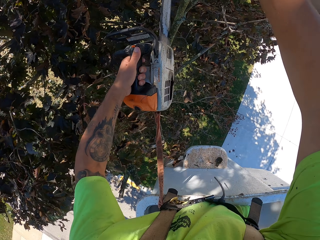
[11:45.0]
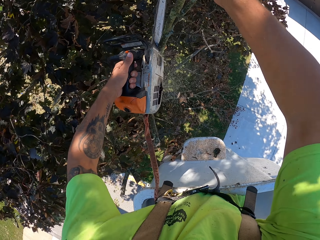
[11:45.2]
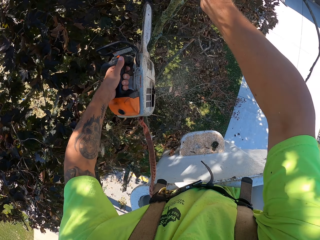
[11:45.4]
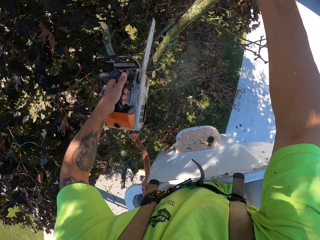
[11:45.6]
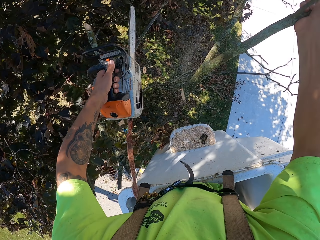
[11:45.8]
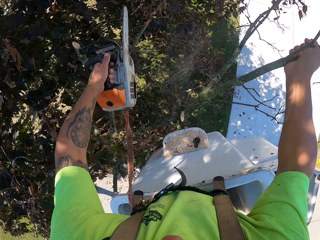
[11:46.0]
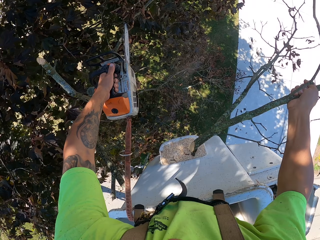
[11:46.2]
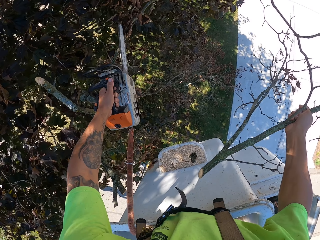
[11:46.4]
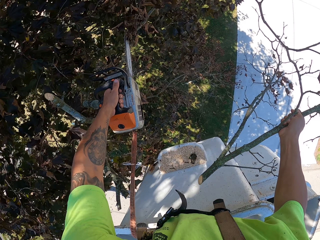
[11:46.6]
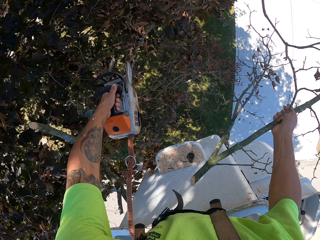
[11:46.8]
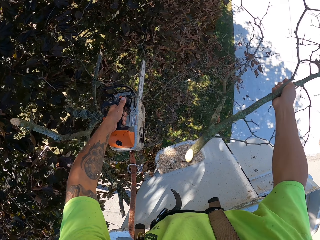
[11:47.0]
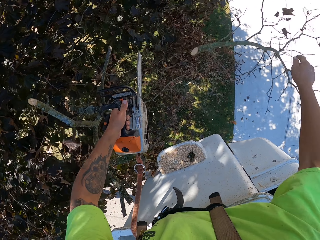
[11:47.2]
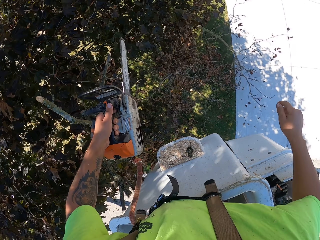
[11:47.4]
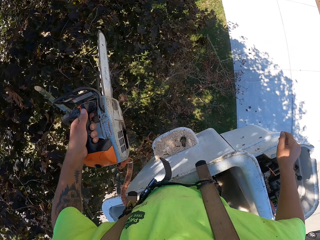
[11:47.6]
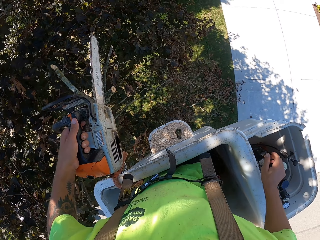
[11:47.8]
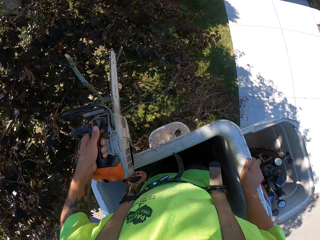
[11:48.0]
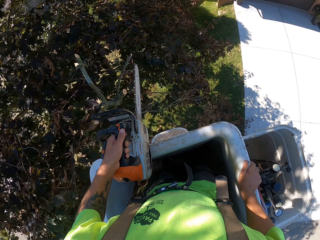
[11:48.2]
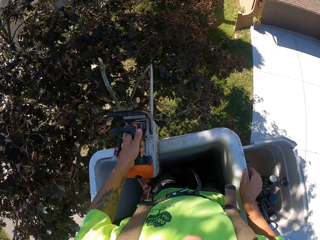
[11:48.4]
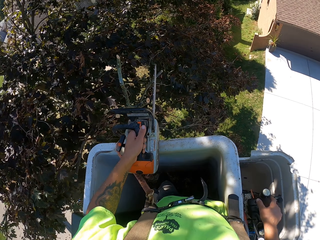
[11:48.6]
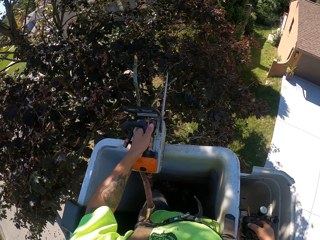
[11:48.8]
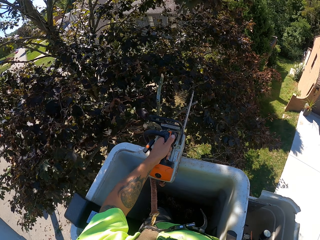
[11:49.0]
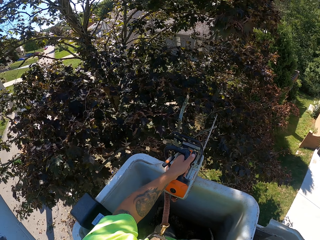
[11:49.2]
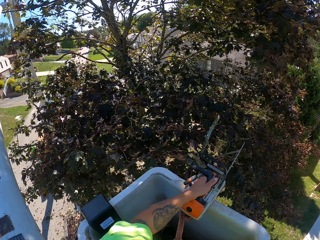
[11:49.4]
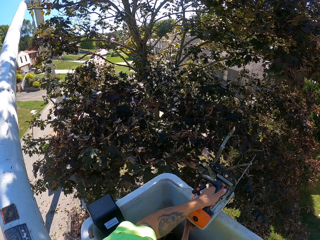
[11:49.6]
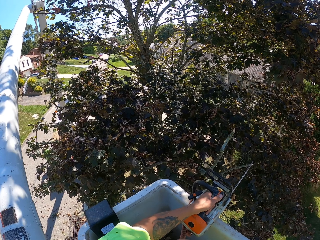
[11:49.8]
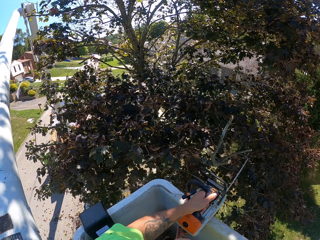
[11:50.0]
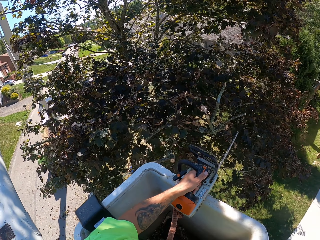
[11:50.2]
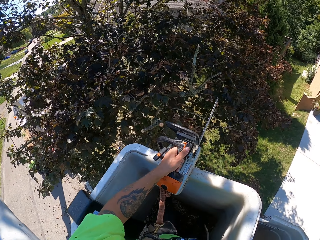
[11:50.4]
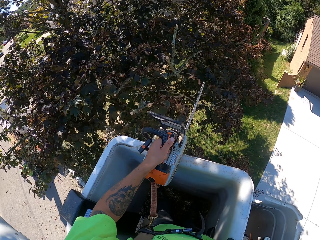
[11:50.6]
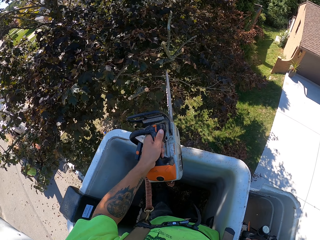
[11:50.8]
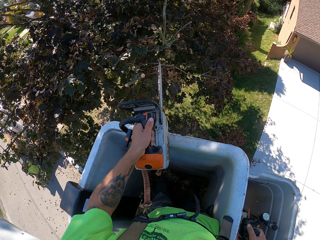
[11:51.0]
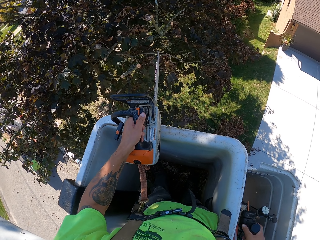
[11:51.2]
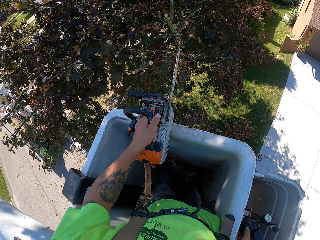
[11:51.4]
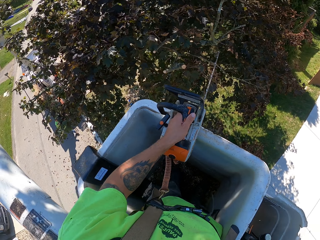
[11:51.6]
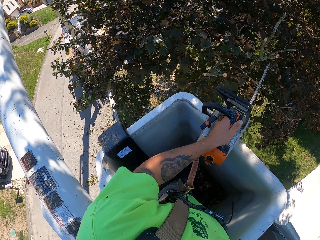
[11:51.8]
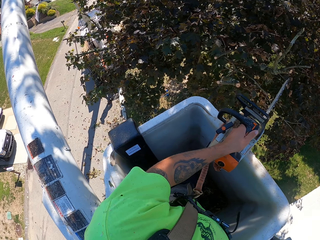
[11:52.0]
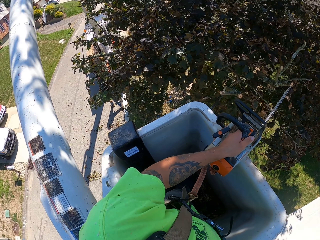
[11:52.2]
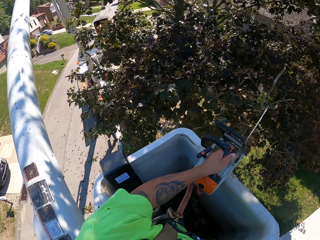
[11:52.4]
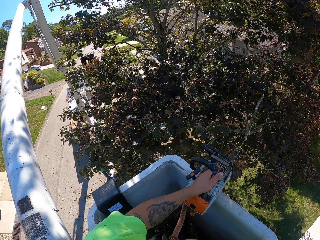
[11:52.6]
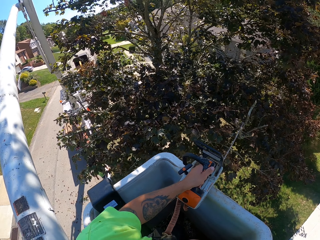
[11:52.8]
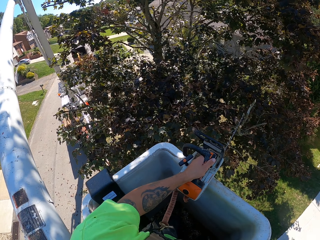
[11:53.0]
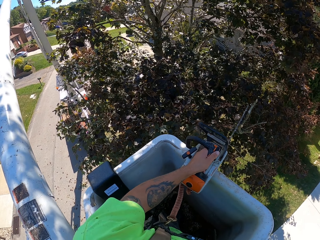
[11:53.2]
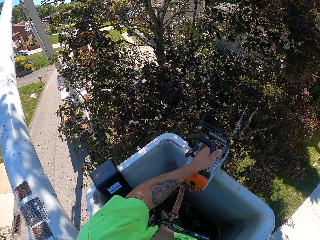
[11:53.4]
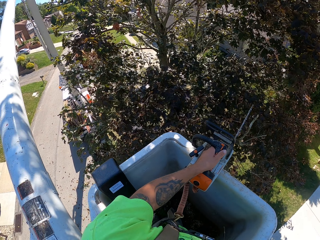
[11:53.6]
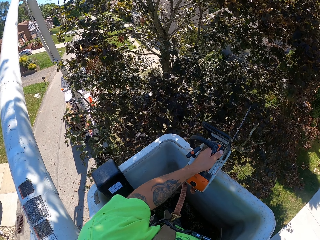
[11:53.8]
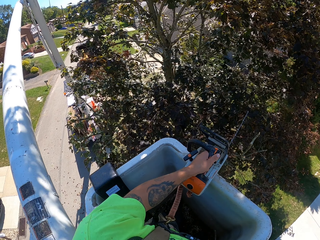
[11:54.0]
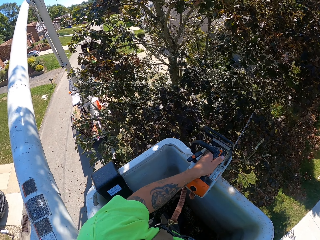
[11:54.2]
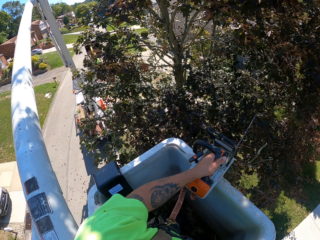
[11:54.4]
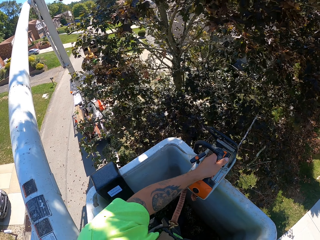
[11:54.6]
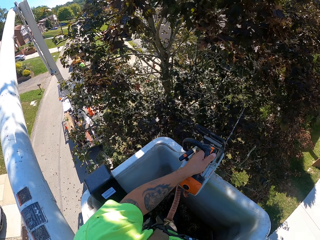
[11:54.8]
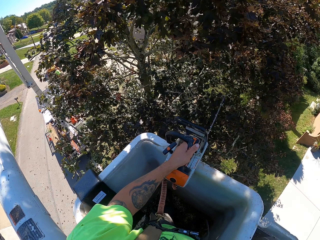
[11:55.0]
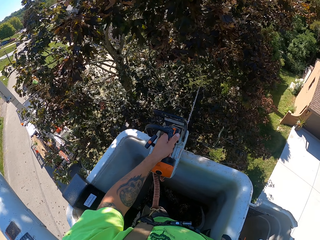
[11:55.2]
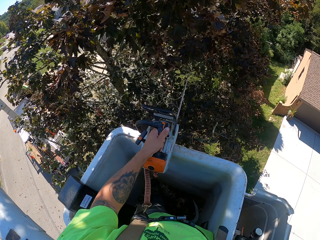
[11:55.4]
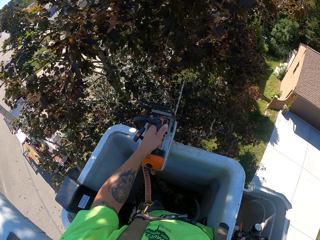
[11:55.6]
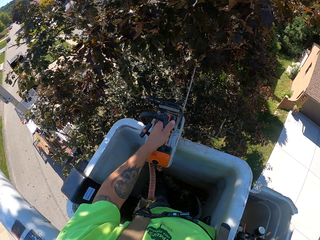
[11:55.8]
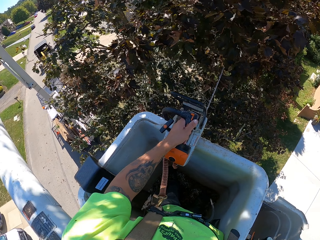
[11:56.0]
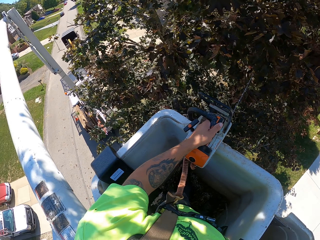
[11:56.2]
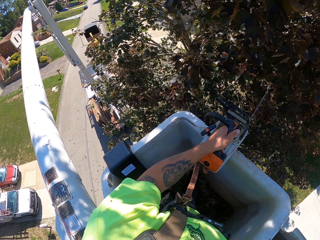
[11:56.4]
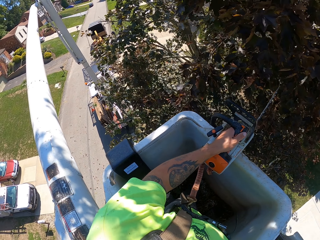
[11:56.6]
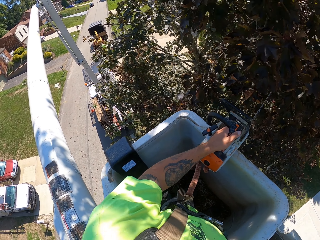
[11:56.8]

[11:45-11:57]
The camera wearer cuts the branch with the chainsaw or power saw in his left hand. He holds the branch with his right hand. He lifts the power saw. He cuts the branch with the chainsaw in his left hand. He throws the branch on the ground with his right hand. He places the chainsaw on the boom lift with his left hand. He operates the hydraulic control with his right hand.

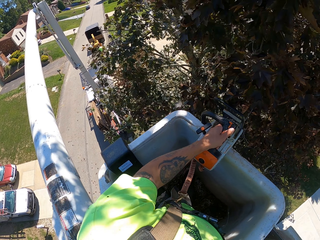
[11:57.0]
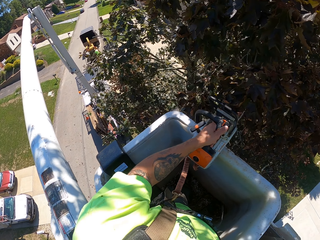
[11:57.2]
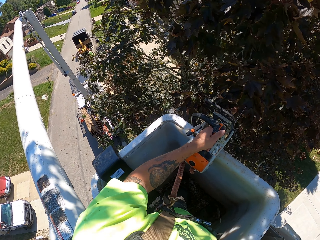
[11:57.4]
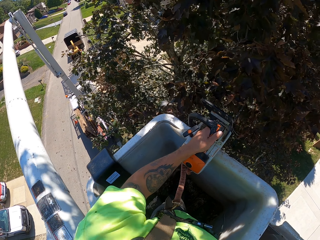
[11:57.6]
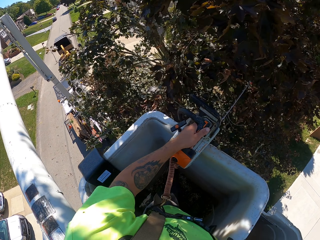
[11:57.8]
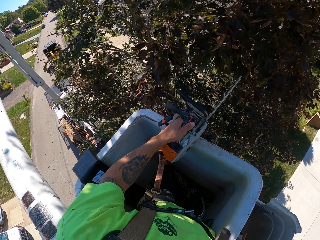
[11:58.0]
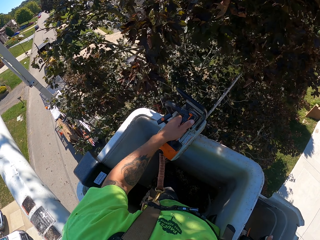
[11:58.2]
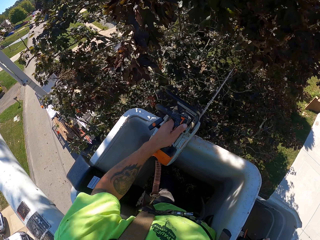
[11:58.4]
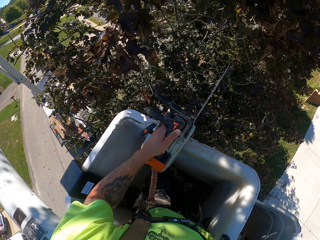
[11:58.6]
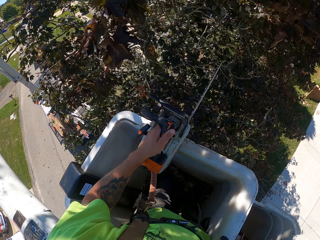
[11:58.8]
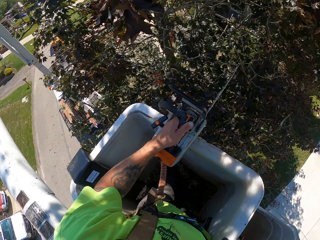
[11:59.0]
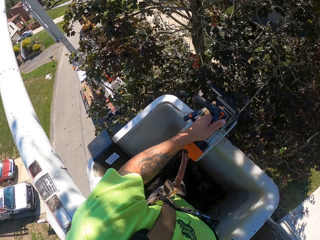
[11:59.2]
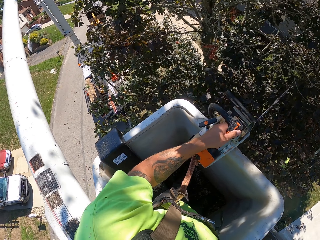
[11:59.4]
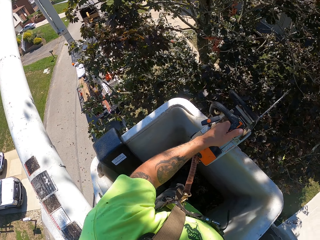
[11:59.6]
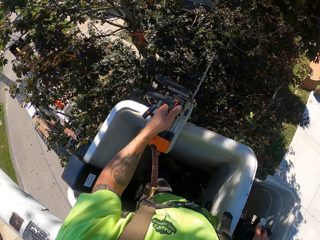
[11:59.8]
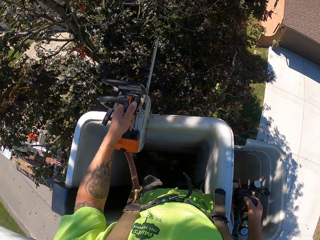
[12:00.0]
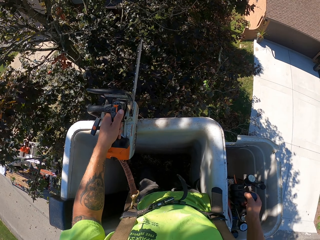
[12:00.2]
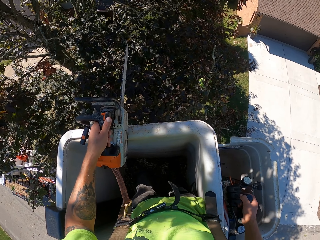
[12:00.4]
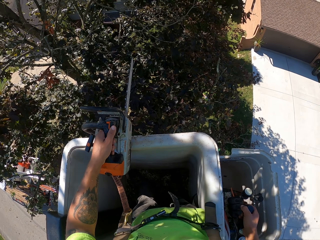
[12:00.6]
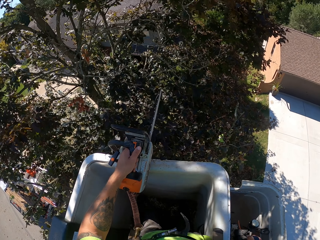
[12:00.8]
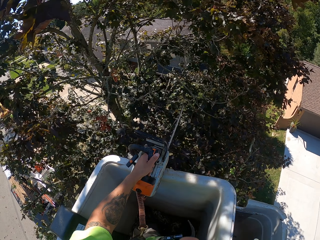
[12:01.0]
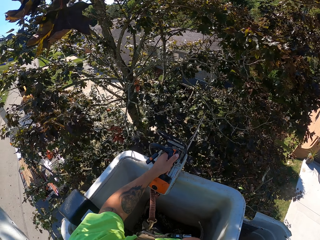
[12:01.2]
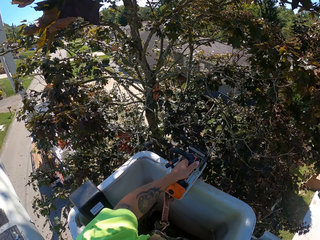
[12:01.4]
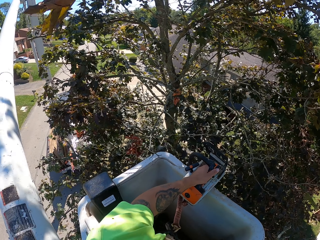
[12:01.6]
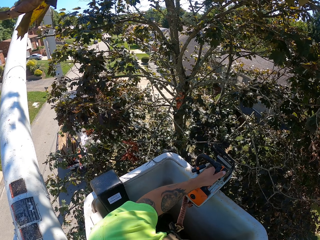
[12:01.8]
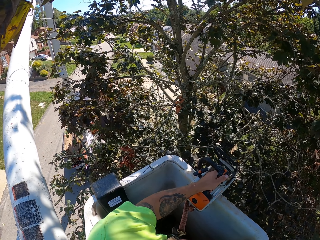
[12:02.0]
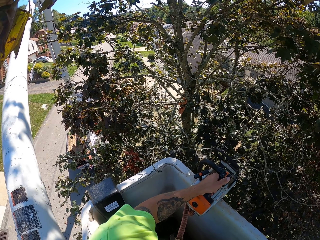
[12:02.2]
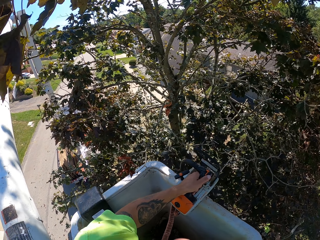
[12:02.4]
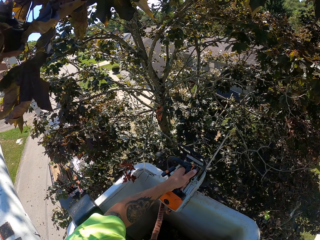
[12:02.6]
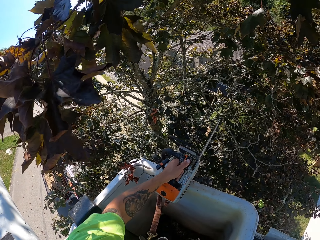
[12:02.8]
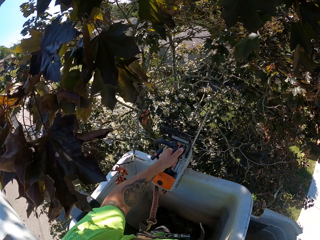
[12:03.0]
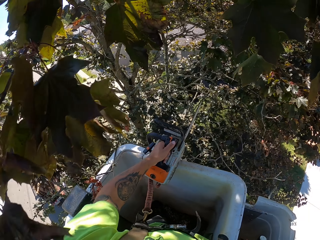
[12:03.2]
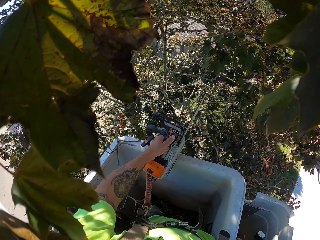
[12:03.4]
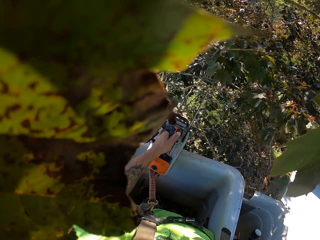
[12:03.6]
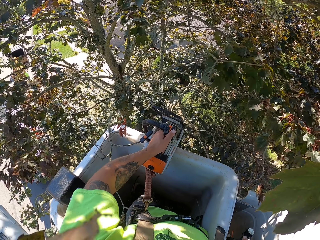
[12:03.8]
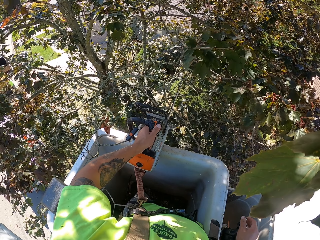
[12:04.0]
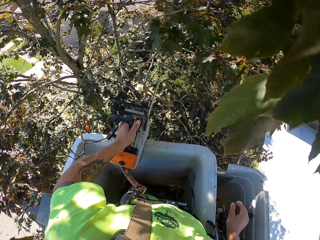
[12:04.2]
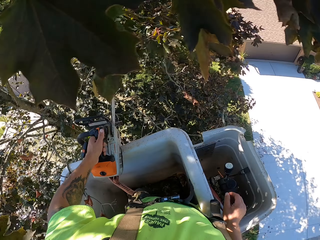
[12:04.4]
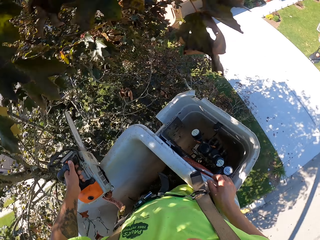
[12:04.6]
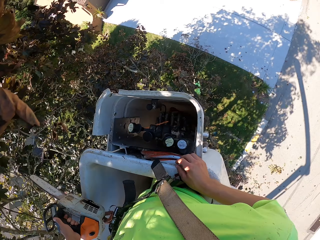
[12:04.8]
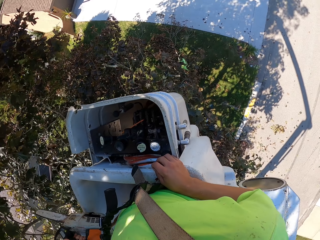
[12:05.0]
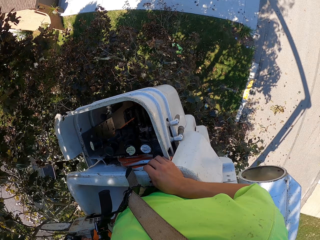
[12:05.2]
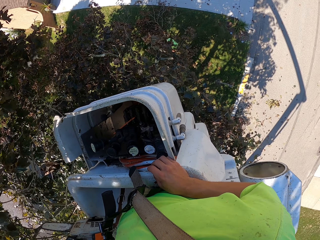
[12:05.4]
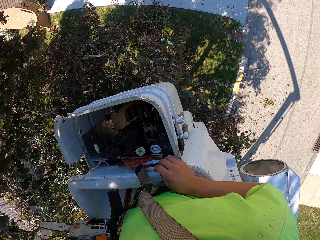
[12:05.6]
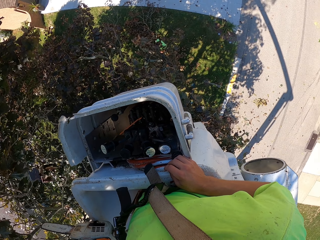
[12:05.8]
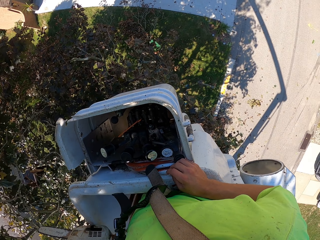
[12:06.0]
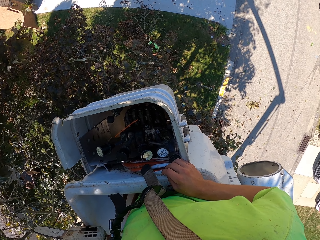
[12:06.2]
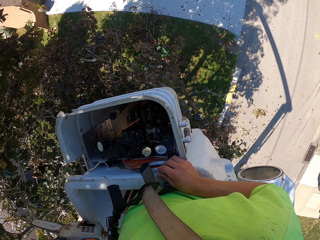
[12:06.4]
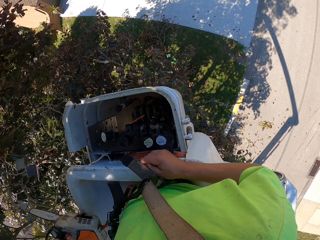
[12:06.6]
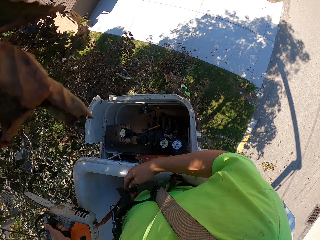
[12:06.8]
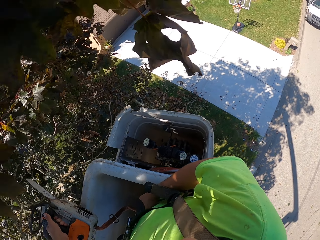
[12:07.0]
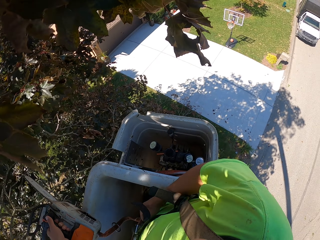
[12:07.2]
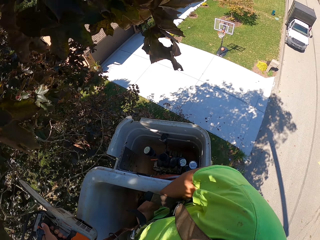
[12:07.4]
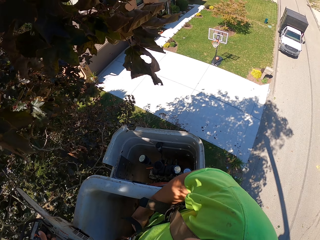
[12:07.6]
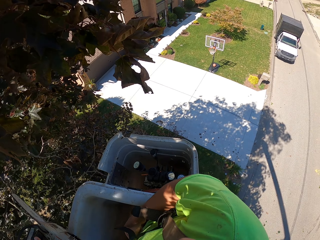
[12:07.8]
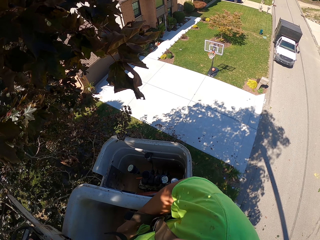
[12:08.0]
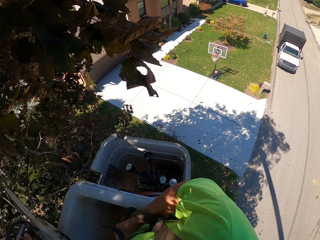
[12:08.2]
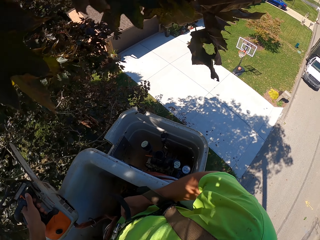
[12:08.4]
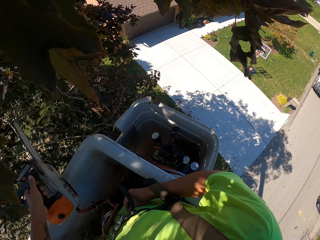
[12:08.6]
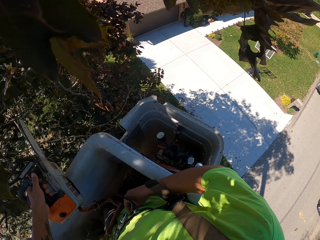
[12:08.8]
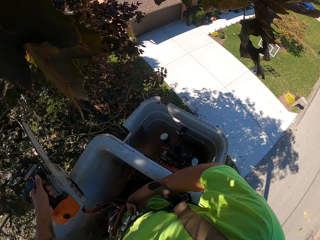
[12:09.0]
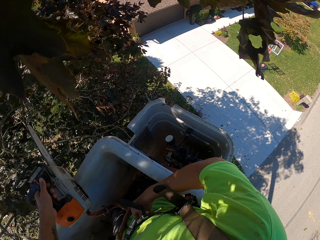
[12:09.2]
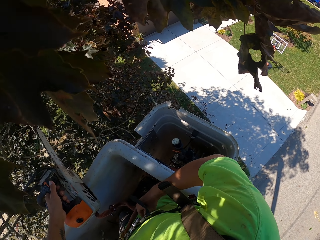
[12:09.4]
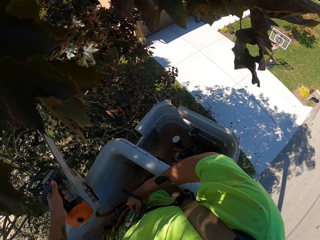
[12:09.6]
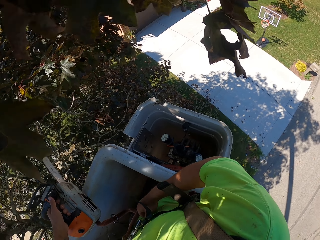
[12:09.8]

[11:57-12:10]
The camera wearer operates the crane with the right hand. They rest the power saw on the crane.
